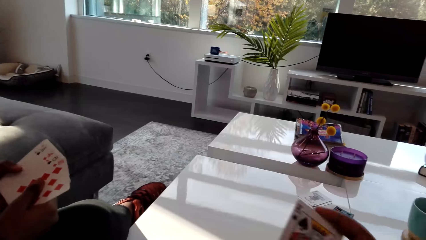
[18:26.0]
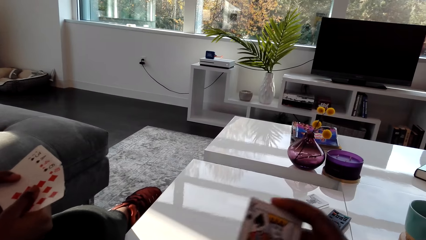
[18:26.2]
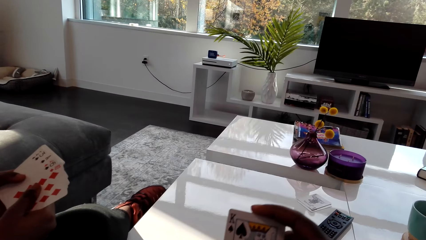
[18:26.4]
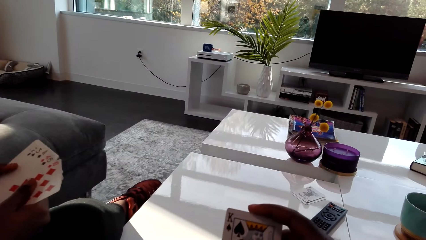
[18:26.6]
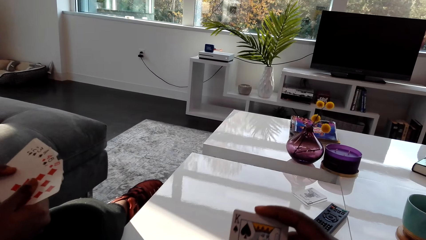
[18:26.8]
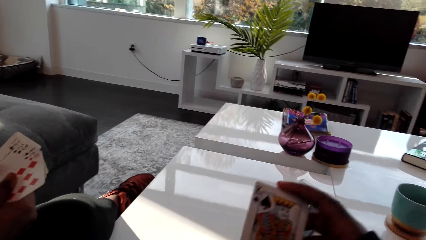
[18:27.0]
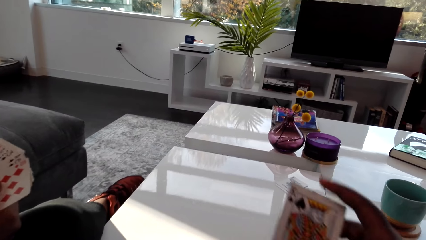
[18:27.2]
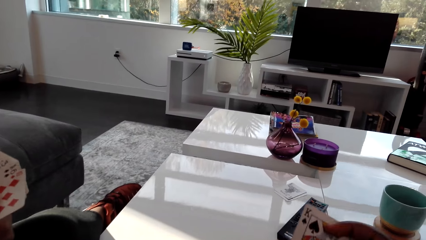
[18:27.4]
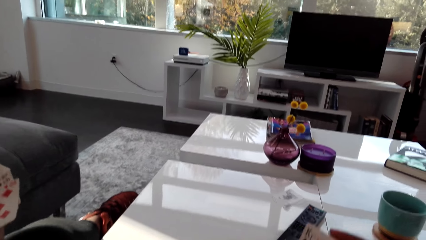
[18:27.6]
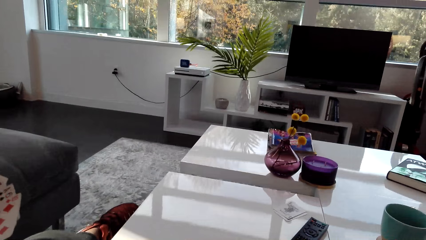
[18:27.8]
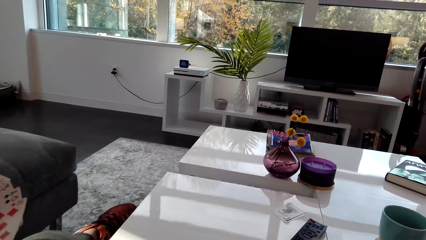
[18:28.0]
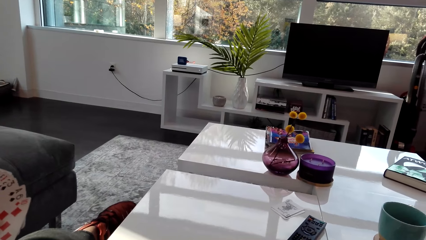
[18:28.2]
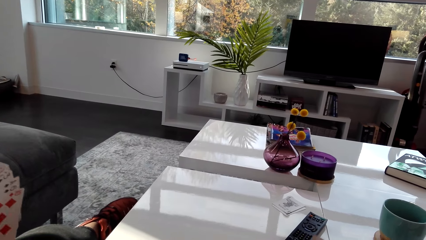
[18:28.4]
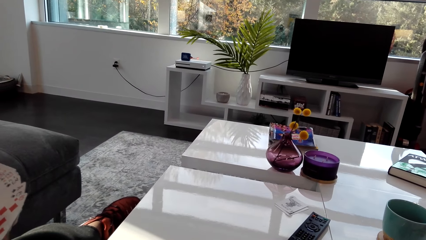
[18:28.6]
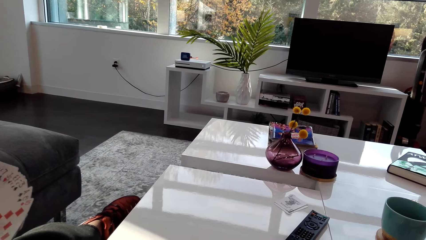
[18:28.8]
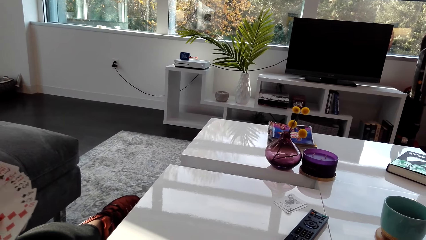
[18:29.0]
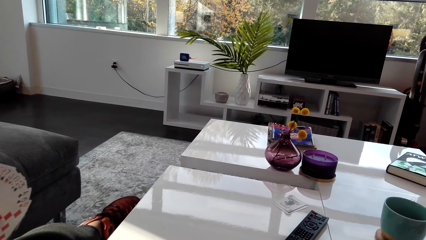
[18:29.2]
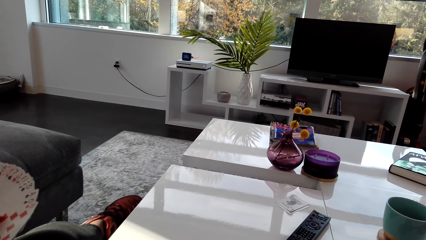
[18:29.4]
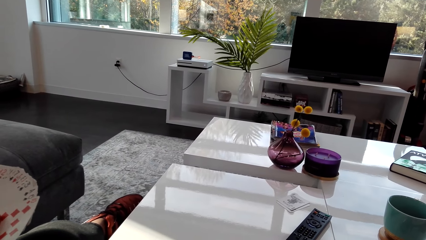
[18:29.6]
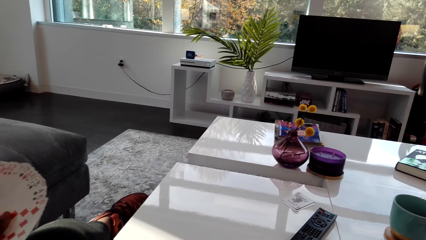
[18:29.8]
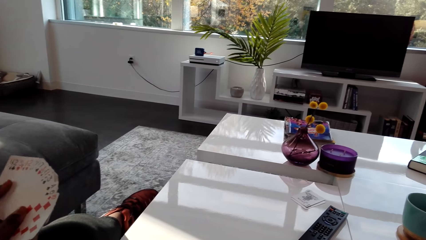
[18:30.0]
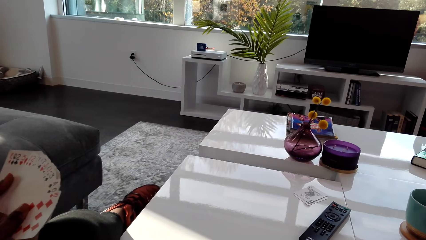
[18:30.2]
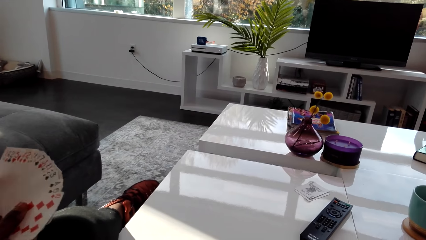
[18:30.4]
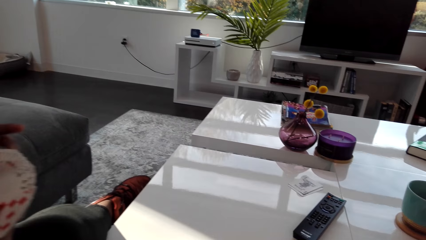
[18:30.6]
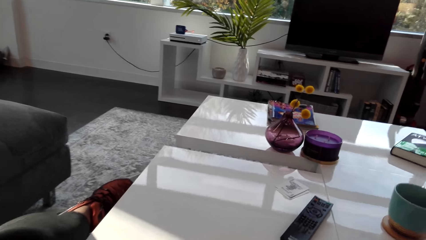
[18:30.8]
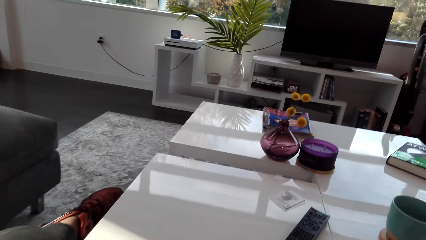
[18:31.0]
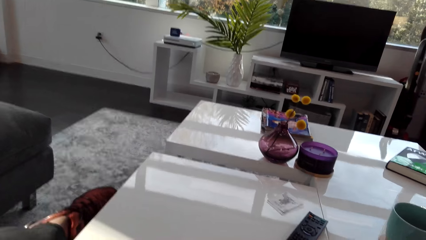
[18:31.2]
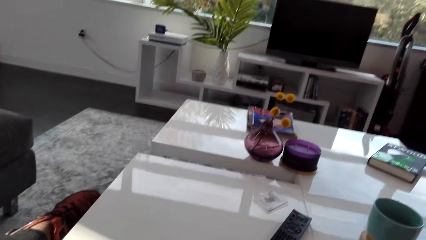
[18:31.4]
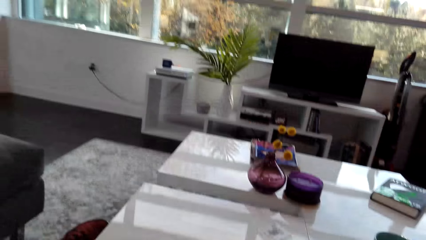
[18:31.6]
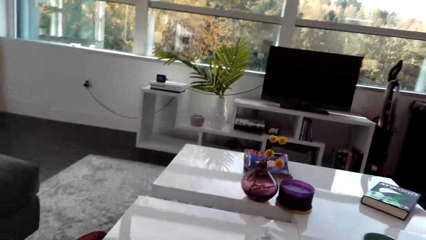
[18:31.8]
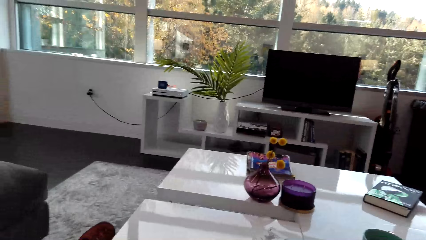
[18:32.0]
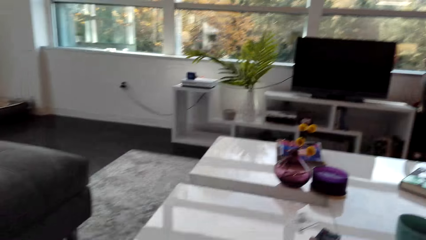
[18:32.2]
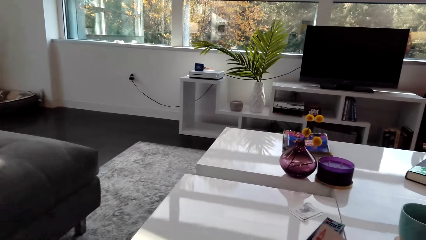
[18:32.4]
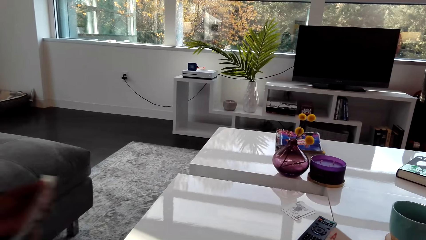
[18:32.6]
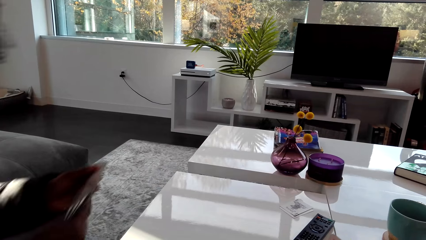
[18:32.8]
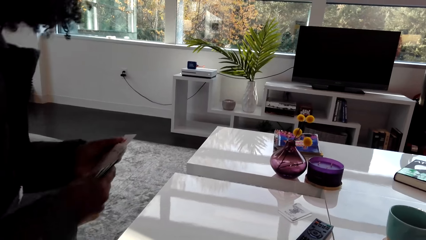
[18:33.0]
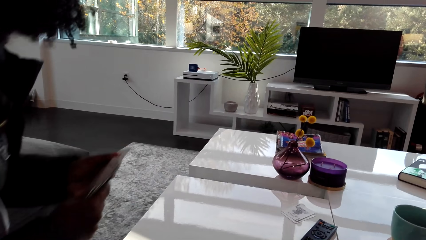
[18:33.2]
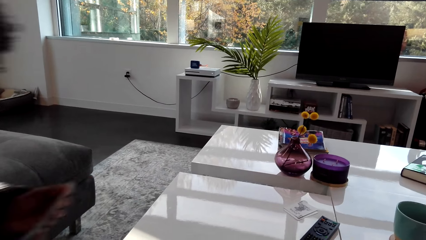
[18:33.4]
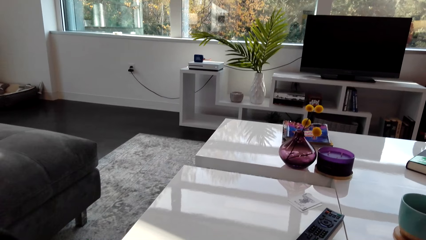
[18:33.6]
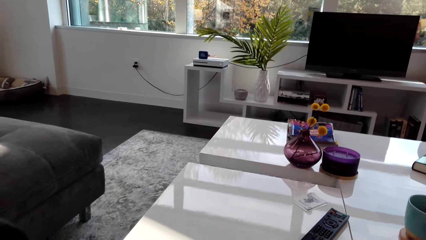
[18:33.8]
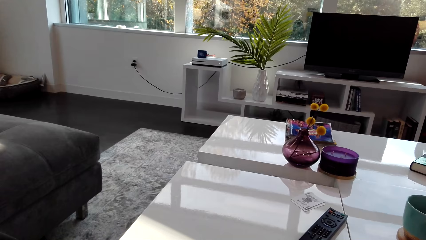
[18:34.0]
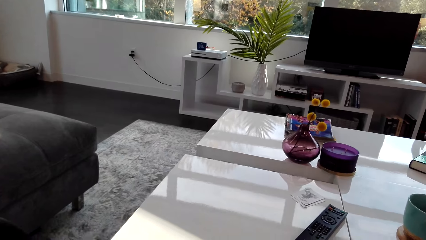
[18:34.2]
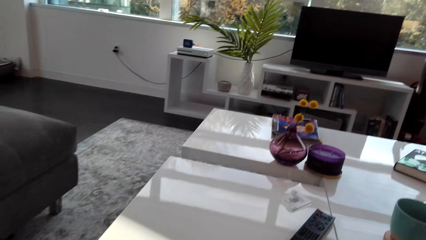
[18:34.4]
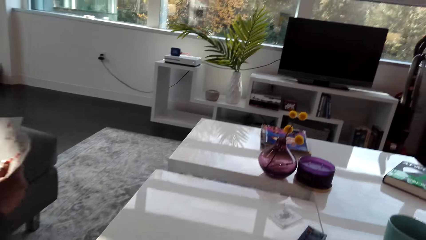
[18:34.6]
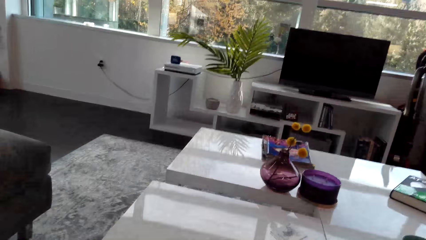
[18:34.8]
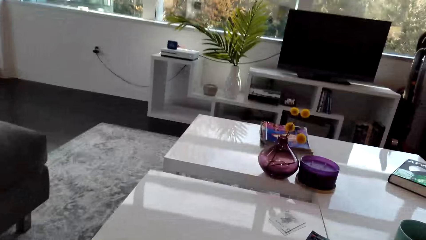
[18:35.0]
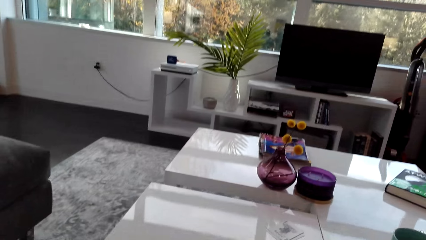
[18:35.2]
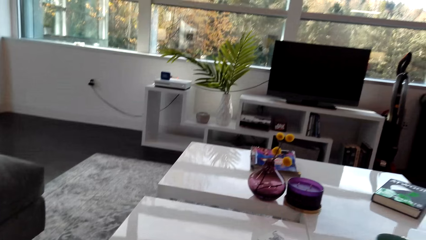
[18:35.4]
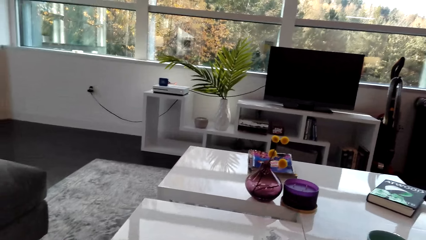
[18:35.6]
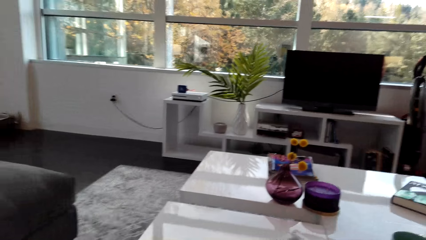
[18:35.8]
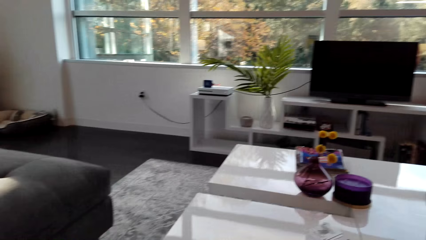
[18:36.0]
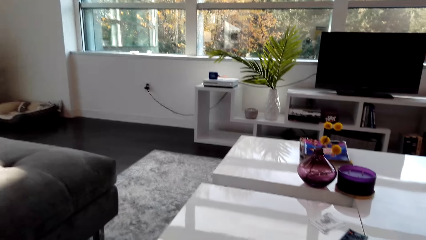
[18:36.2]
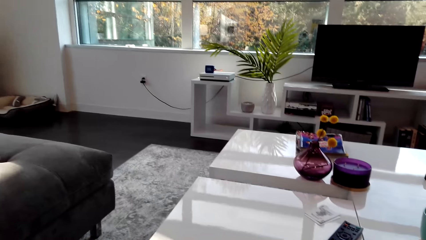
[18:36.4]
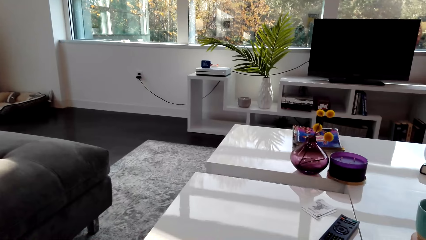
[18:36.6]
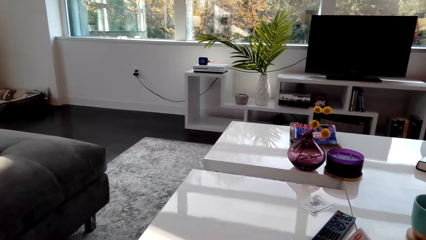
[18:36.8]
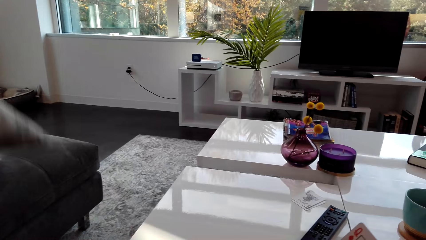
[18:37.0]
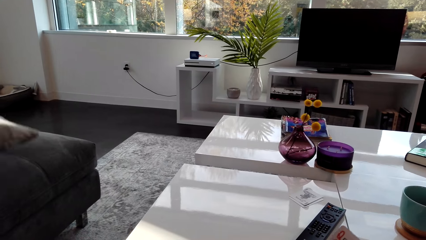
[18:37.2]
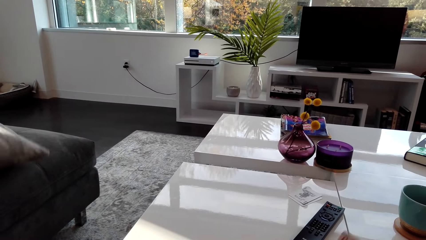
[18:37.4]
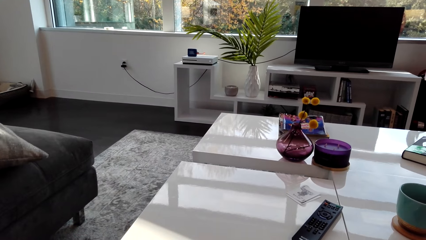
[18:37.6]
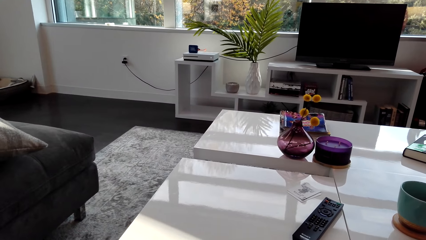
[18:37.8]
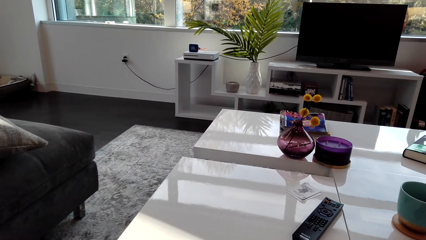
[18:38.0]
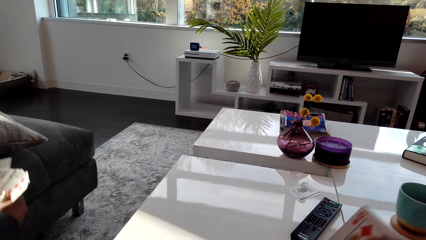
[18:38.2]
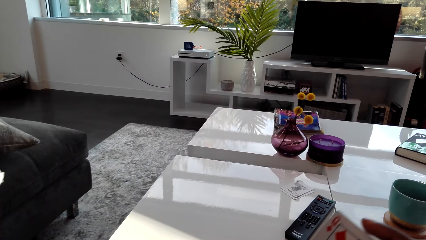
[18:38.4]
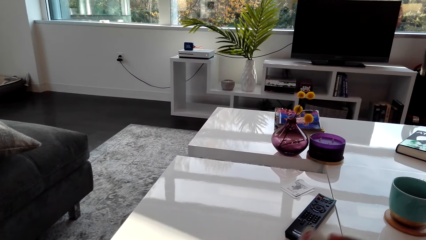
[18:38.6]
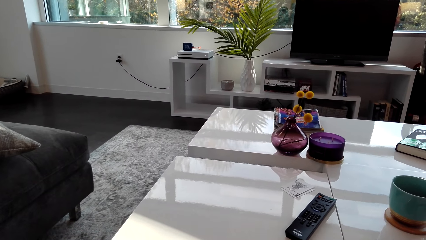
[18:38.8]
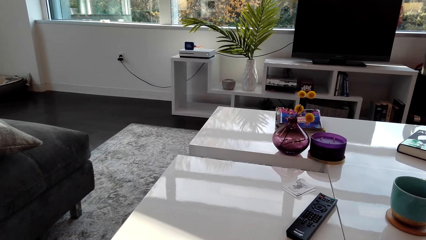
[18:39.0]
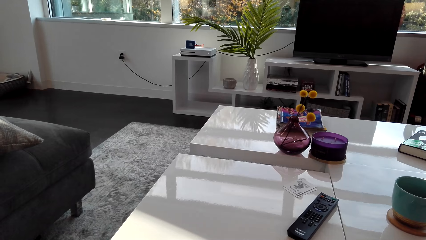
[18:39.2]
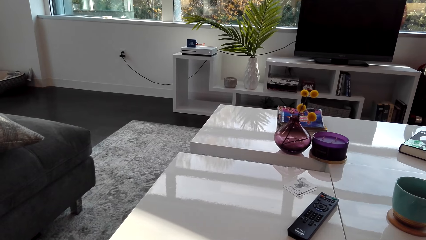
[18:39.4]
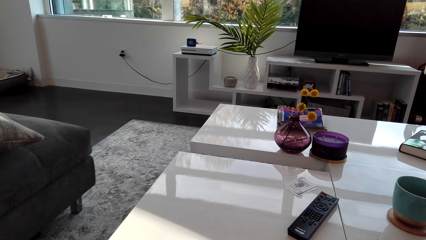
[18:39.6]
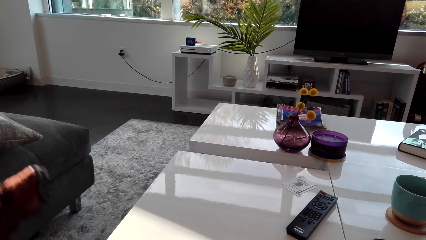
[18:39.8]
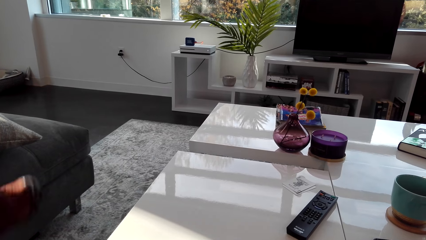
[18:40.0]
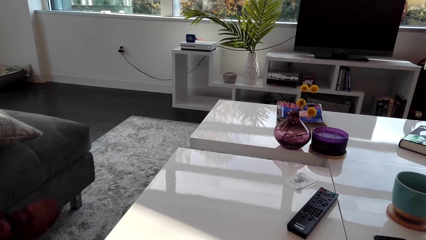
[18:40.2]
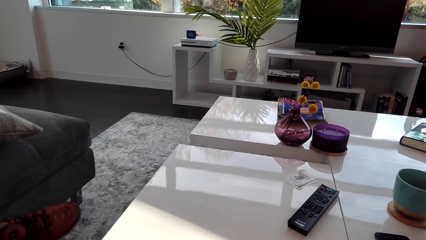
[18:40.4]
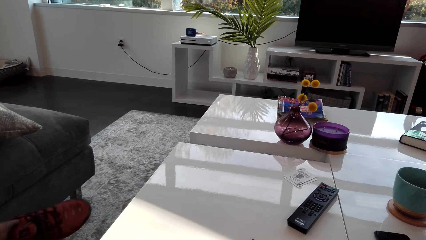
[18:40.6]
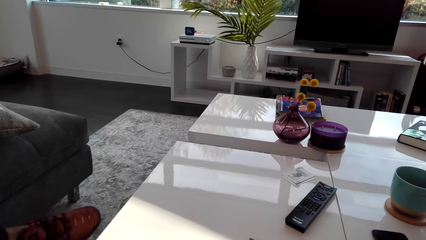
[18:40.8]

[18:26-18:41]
The person shuffles the cards. The person arranges cards. The camera wearer looks around. The person sits properly. The camera wearer puts the card on the table. They move hands. They arrange cards. They shuffle the cards.
